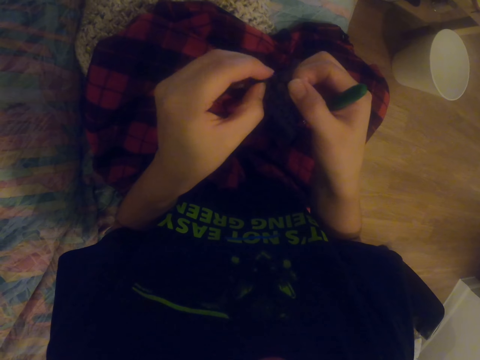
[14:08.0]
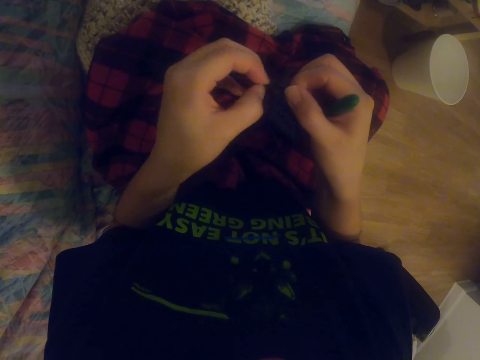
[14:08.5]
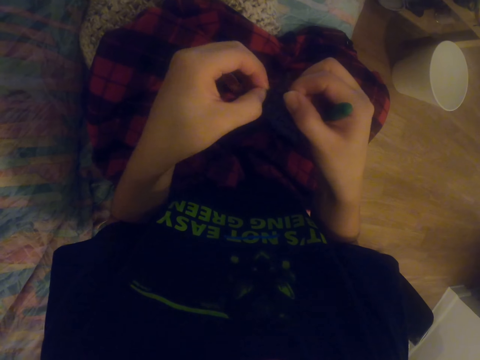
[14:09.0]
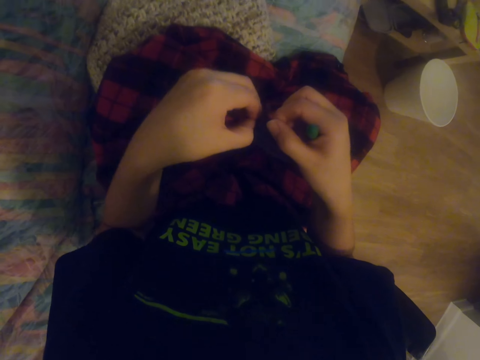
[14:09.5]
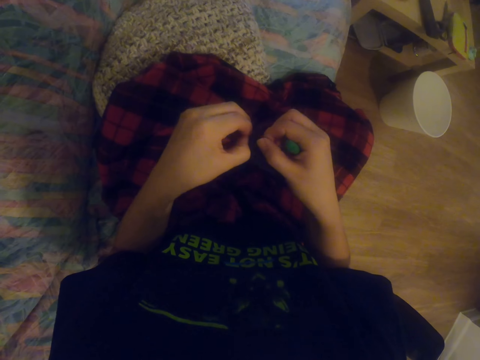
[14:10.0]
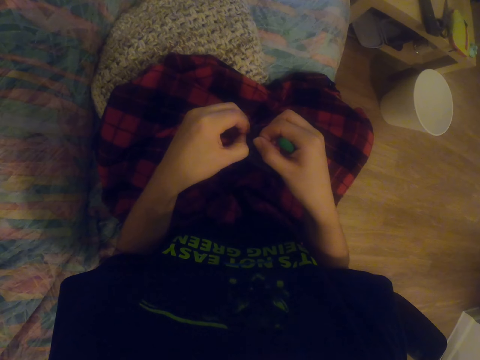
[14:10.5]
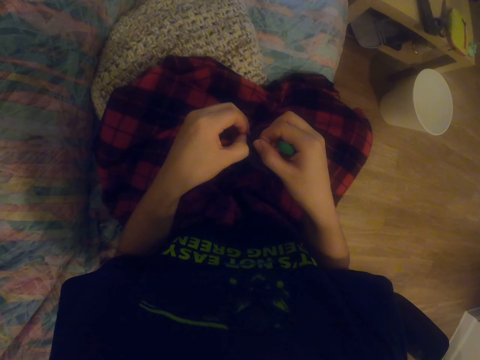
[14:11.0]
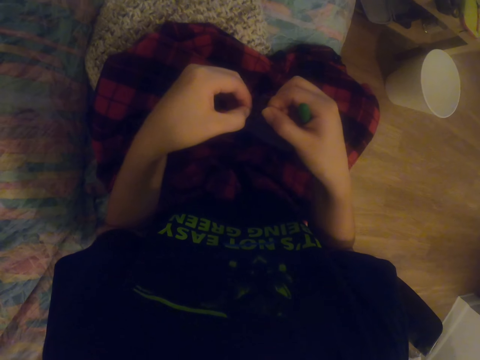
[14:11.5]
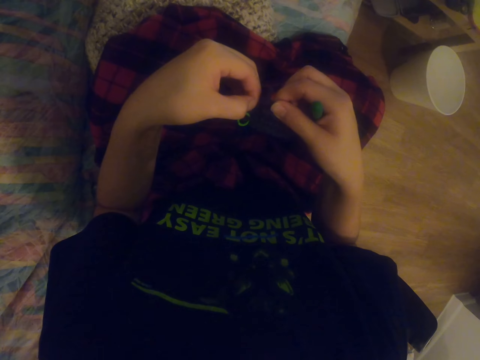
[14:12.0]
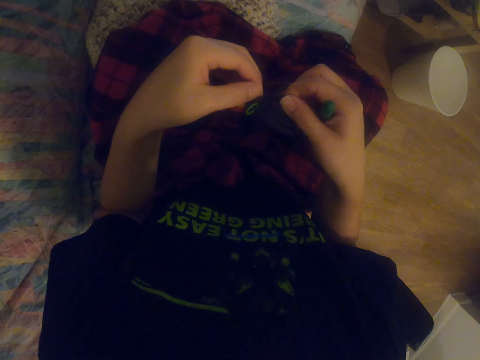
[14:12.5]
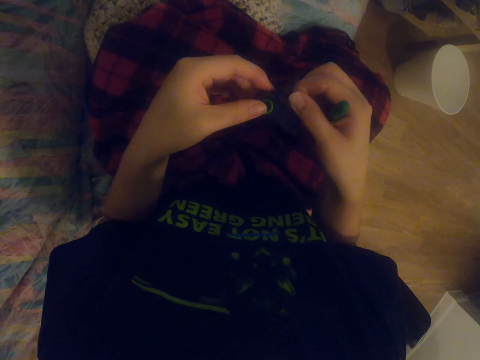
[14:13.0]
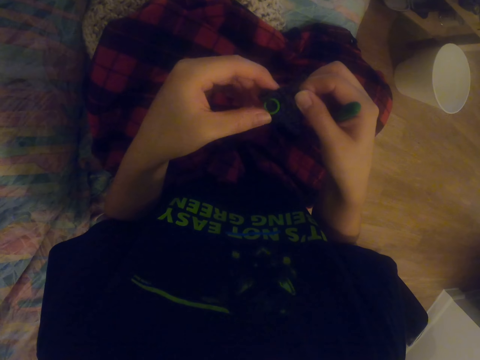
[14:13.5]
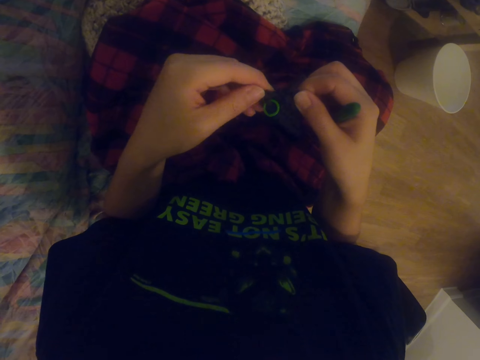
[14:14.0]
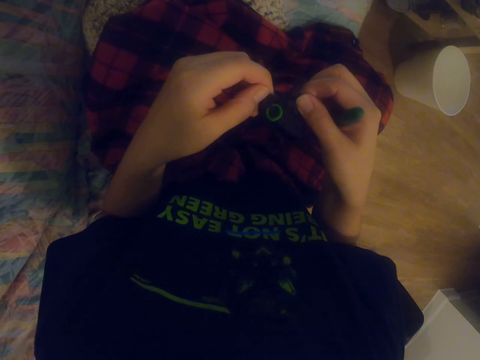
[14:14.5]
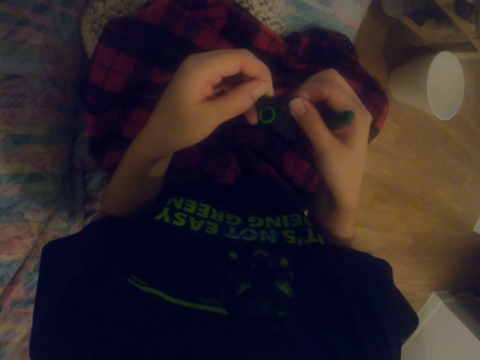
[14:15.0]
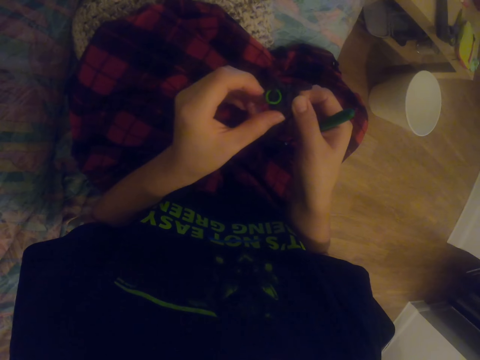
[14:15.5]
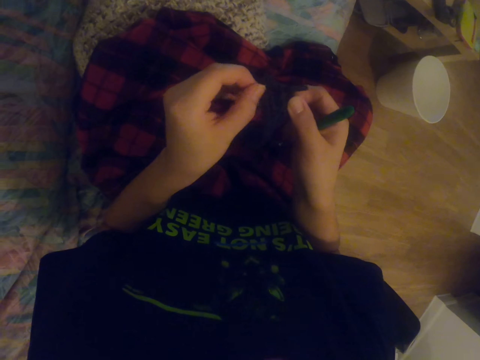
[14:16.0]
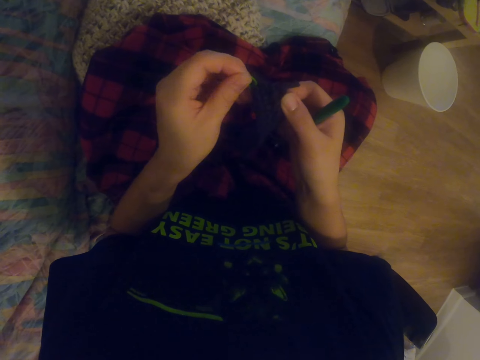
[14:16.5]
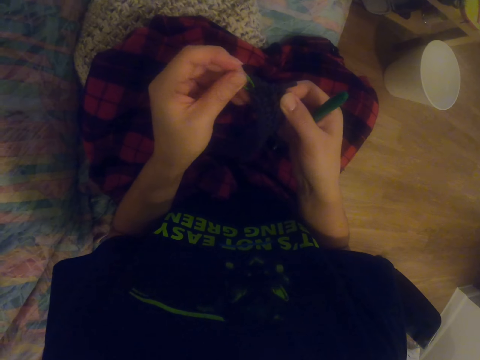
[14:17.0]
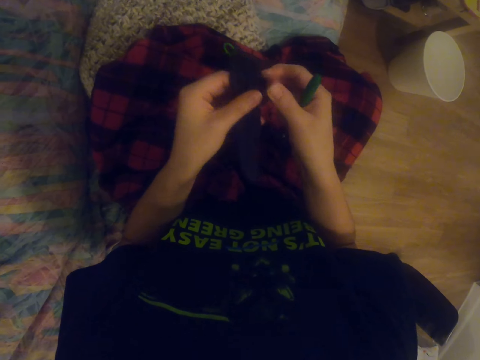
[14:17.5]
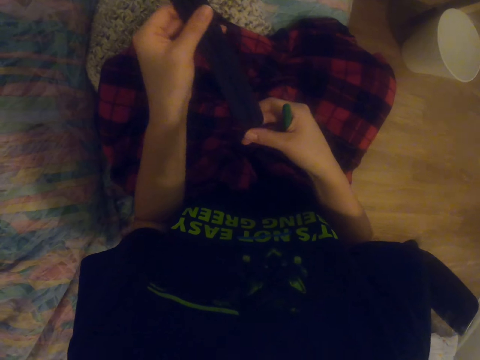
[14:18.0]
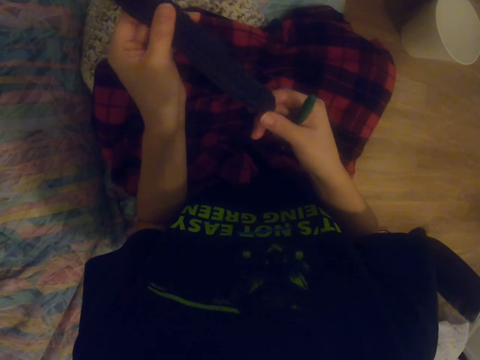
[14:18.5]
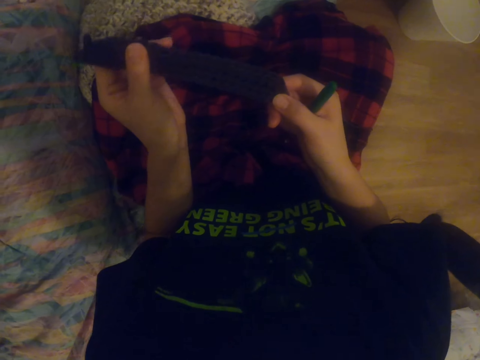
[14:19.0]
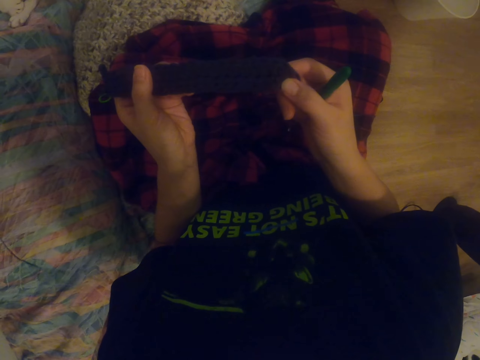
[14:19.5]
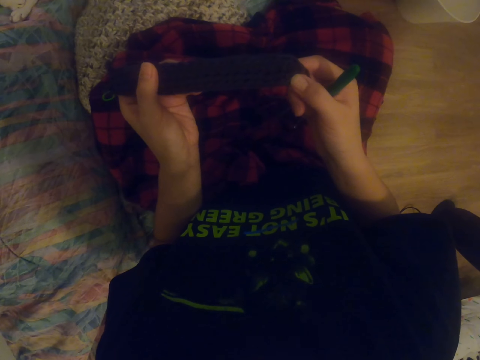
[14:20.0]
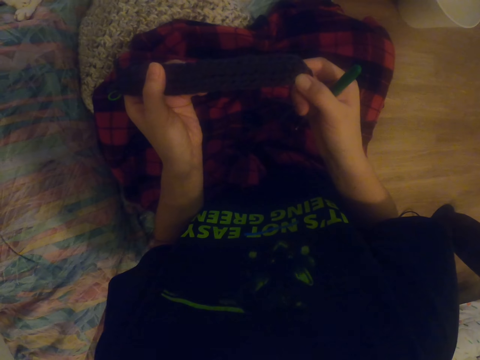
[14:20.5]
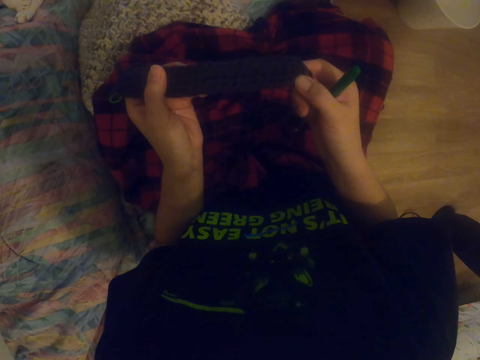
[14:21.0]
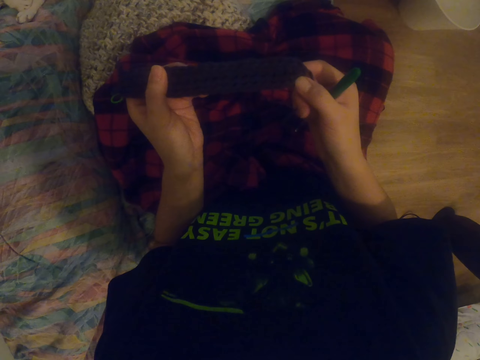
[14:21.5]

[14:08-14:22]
The camera wearer looks around. They straighten the garment. They hold the garment. They stretch the fabric. They look around.

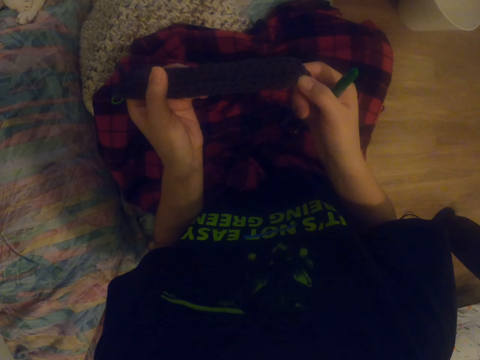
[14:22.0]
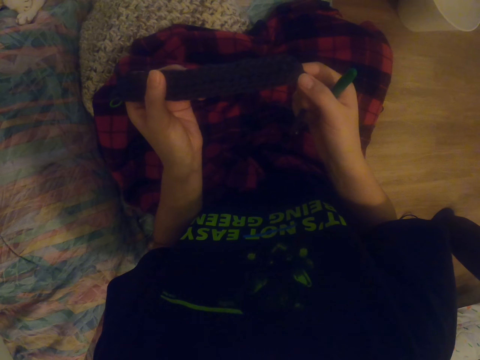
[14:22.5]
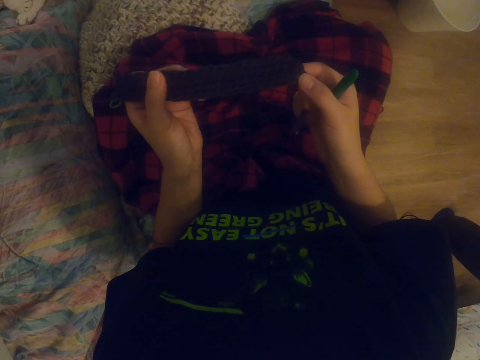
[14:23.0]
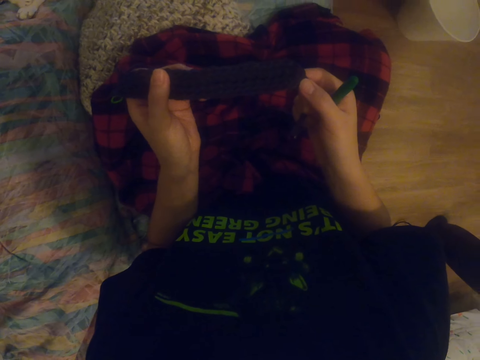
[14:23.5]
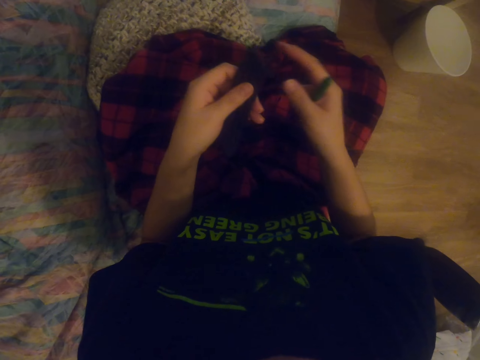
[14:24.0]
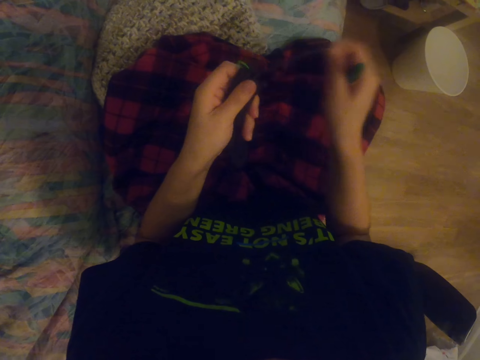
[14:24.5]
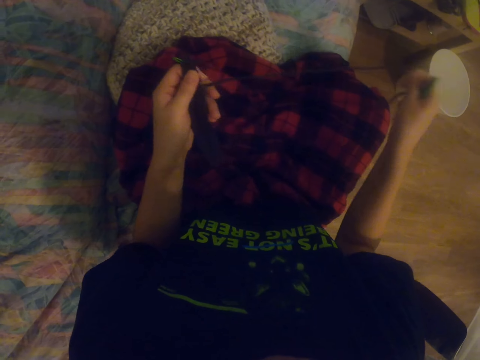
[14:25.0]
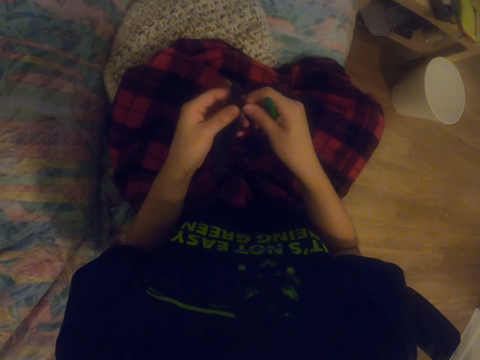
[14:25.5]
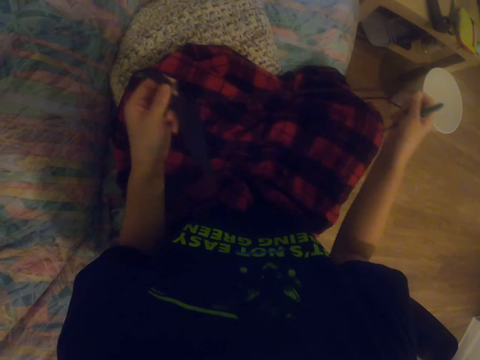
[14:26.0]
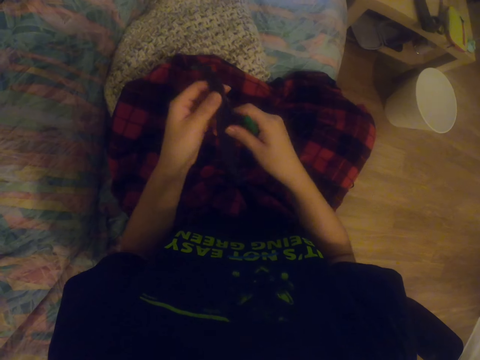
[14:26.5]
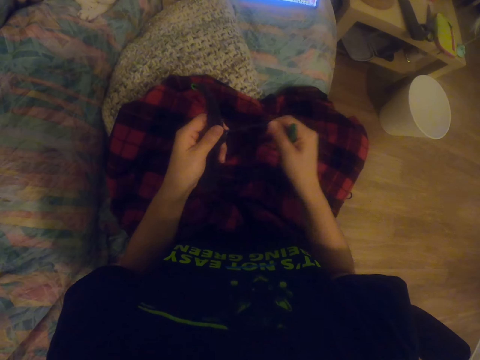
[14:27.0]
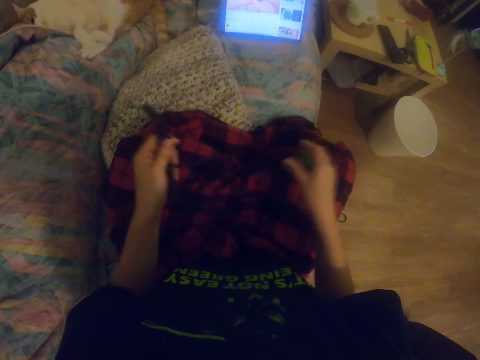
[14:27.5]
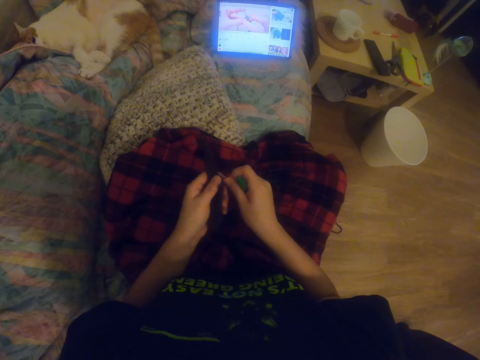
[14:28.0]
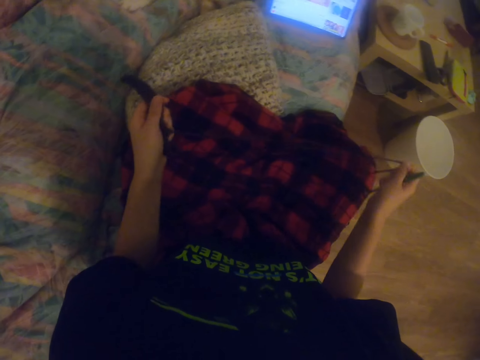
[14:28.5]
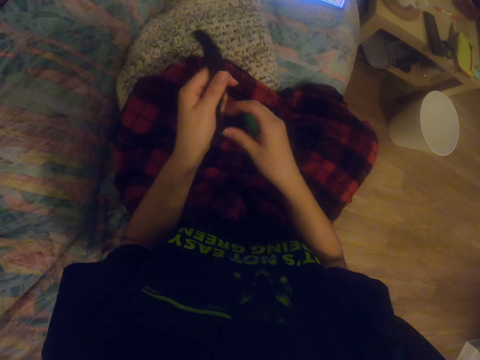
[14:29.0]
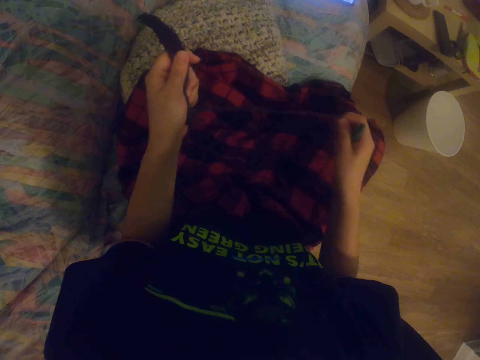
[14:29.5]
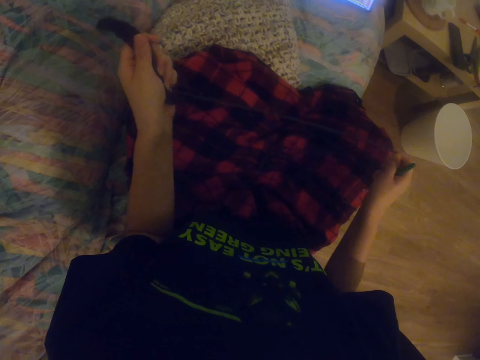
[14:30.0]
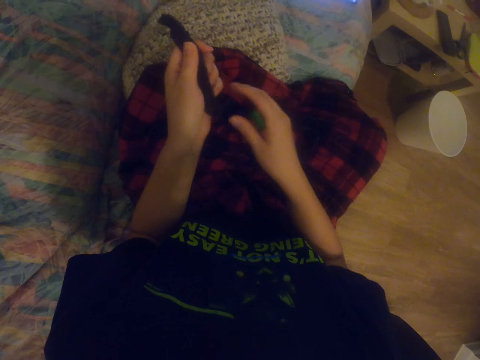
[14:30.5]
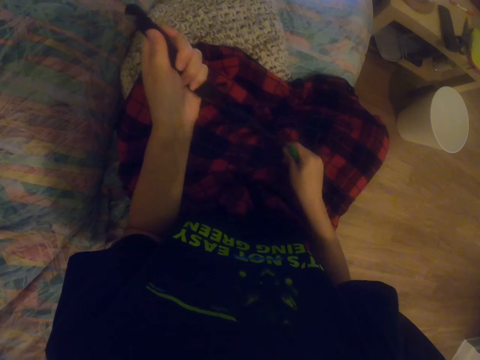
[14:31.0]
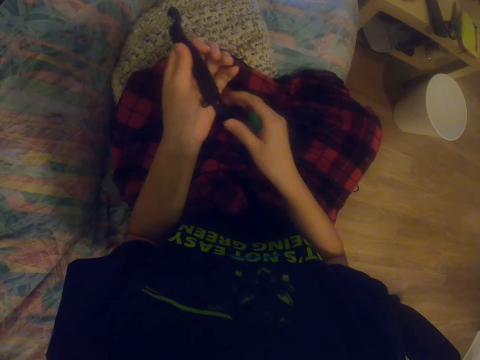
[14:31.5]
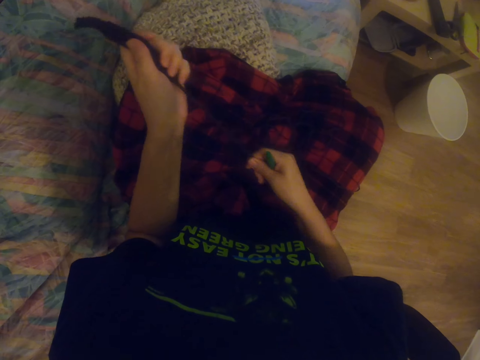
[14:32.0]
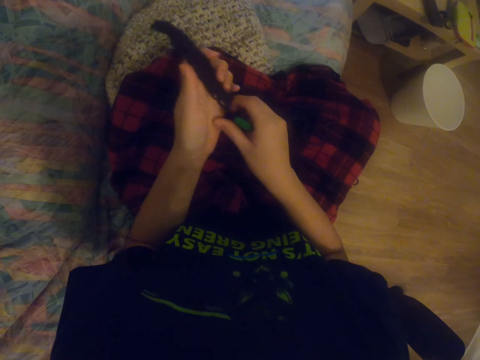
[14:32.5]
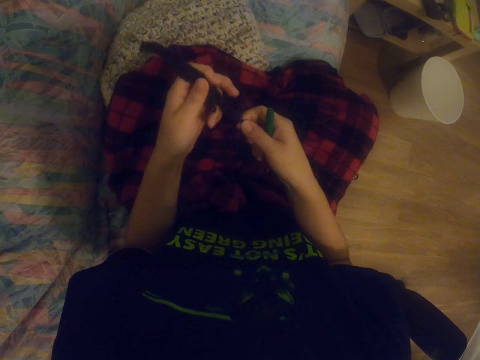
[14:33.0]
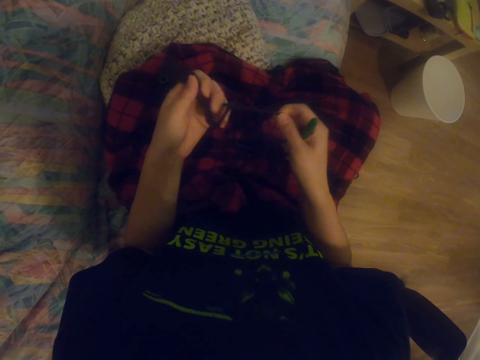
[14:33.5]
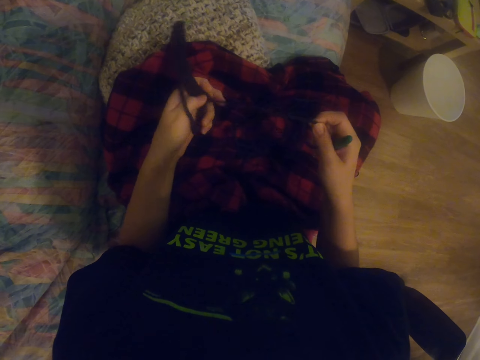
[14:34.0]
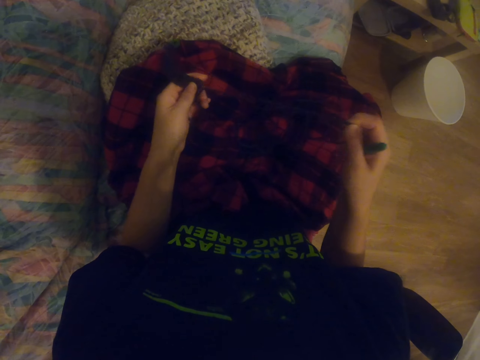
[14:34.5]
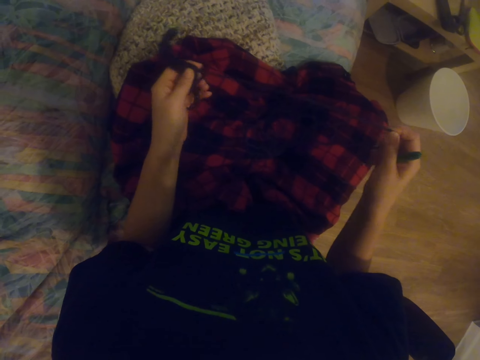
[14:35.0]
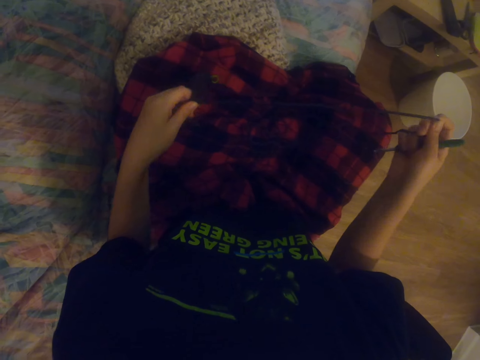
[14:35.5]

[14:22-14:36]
The camera wearer stares at the garment. They undo the fabric. They pull yarn from the garment. They pull yarn from the garment again.
